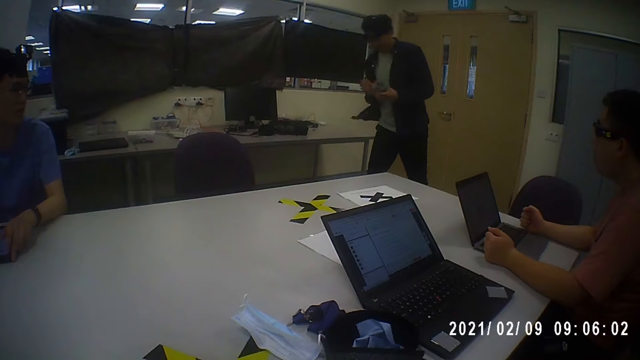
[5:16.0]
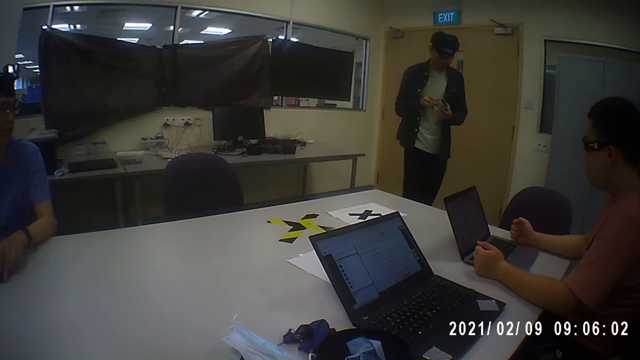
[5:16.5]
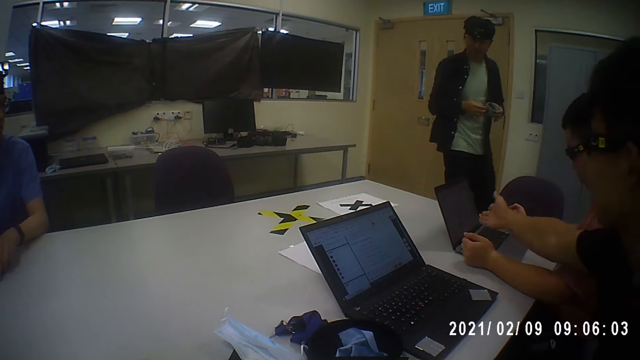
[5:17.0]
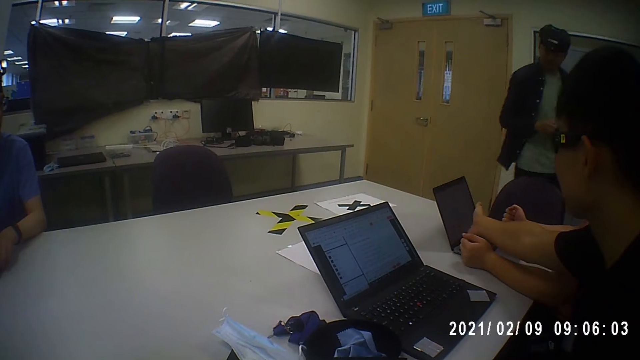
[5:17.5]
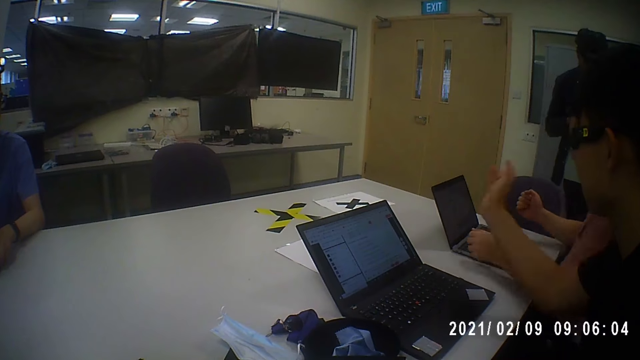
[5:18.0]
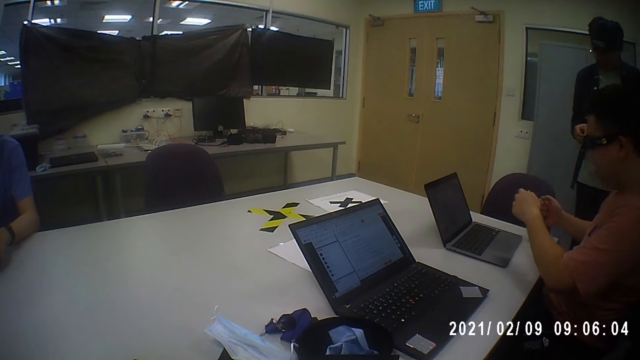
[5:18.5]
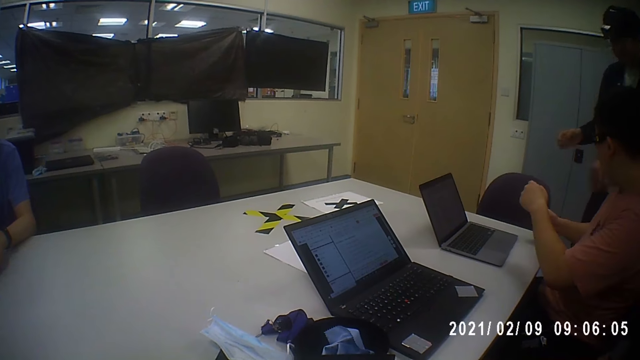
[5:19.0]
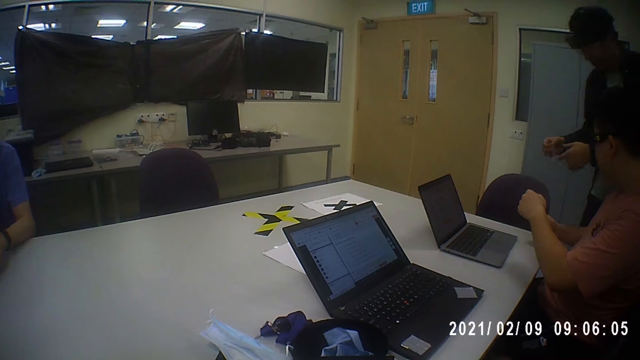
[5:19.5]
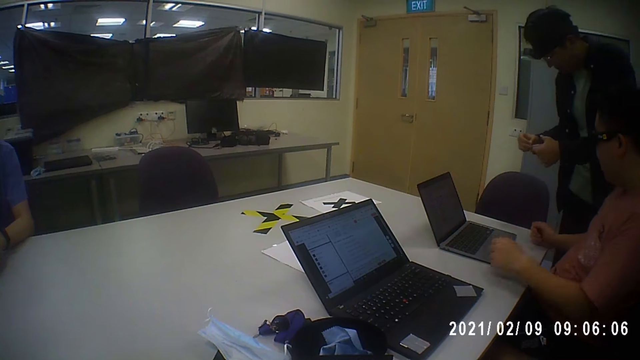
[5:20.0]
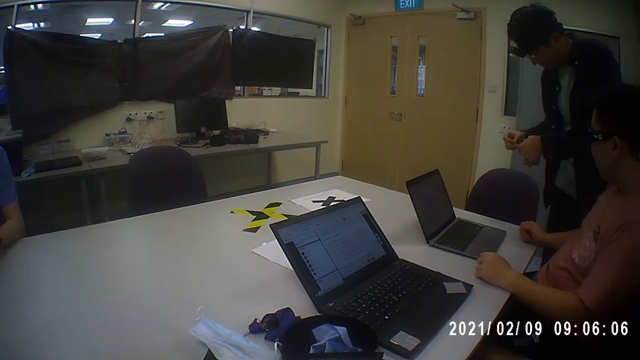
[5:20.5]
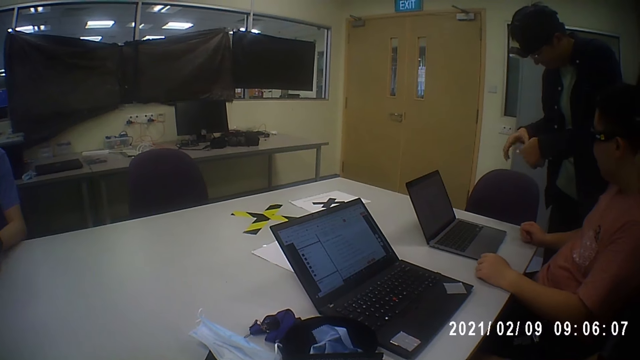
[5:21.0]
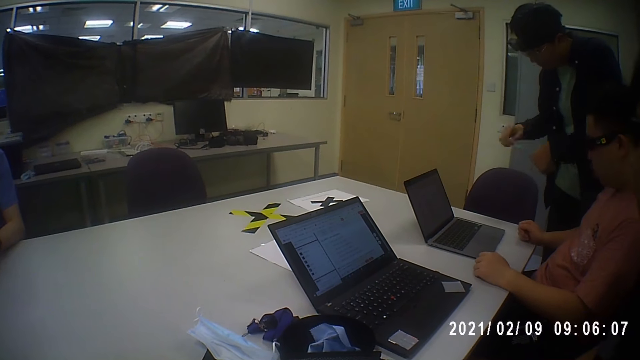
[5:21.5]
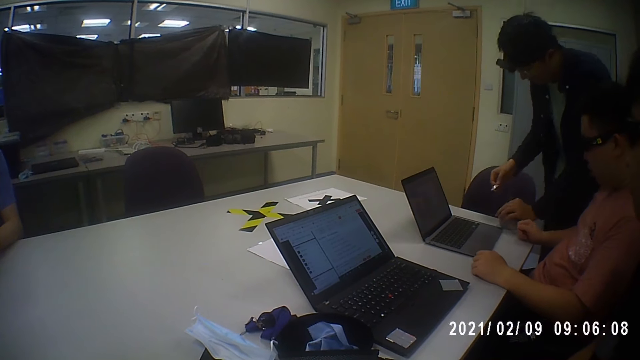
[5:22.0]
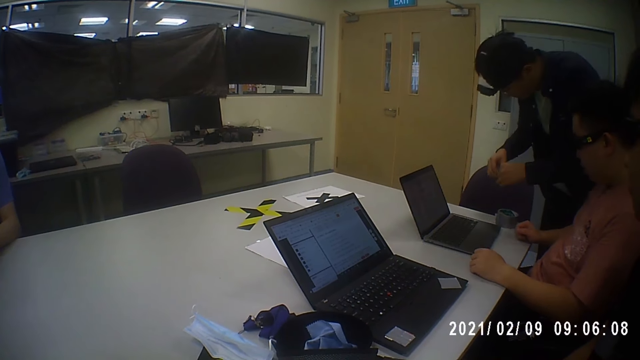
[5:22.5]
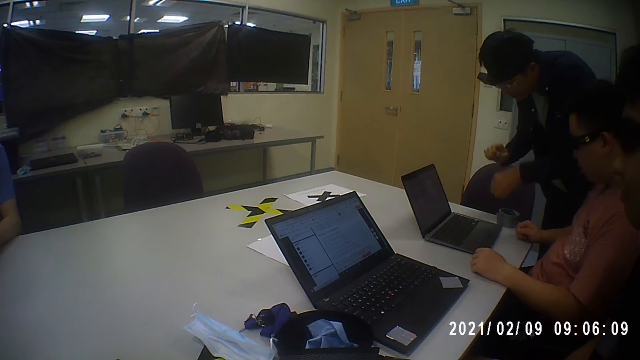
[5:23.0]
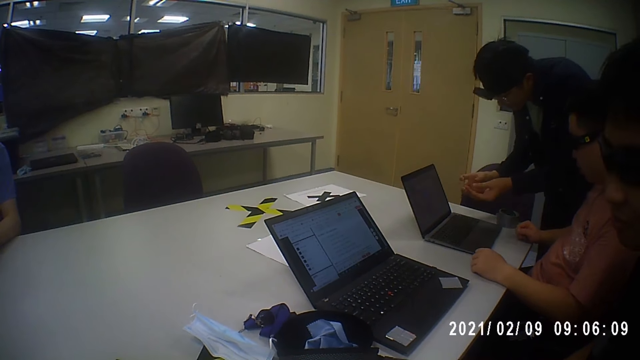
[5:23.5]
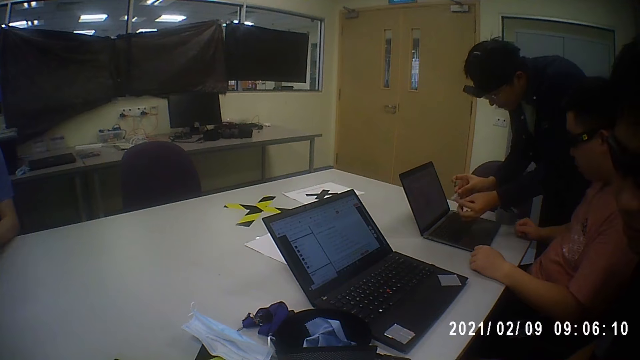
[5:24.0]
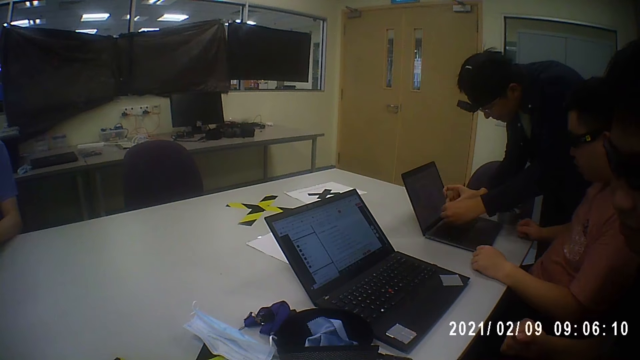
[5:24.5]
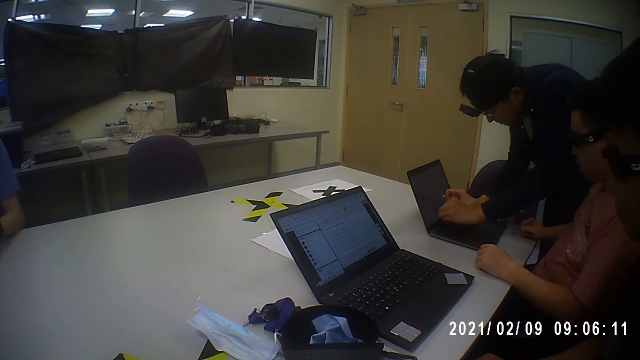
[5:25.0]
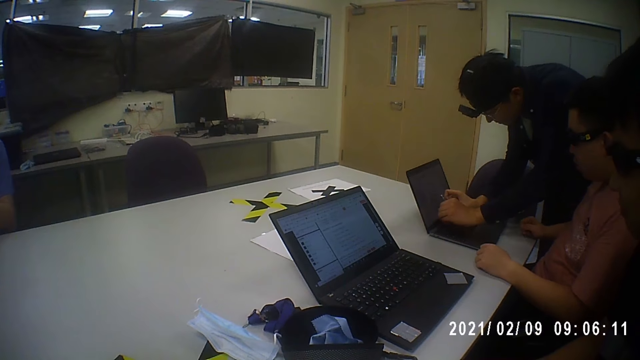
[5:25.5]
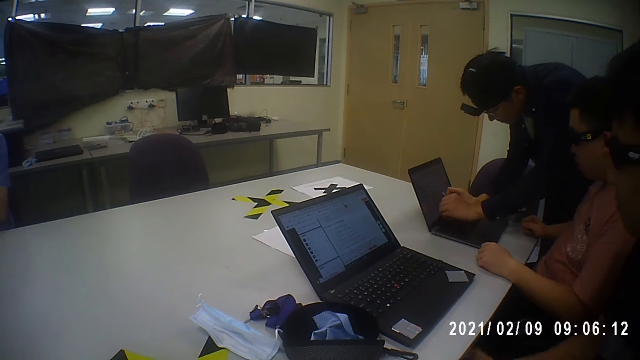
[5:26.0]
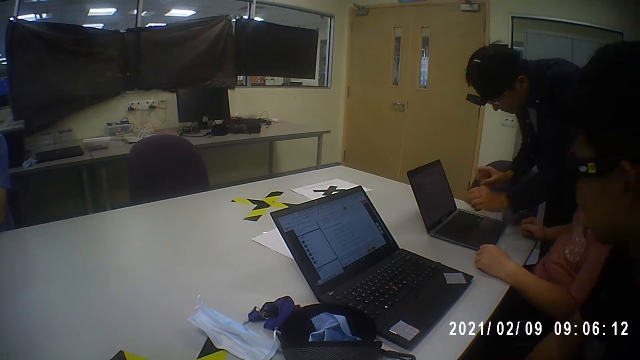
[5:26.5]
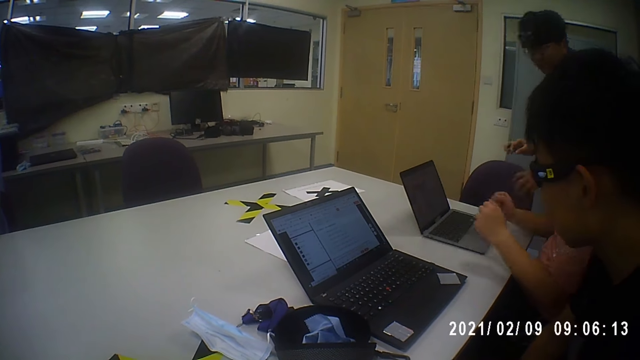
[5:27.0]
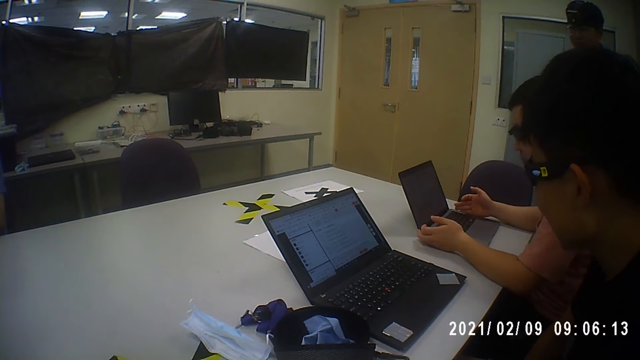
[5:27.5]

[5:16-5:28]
A man picks up a masking tape or cello tape. He moves the cello tape. Another man moves the hand. The first man walks on the floor and cuts the masking tape. A third man moves the hand. The first man places the cello tape on the table. He sticks the tape on a laptop.

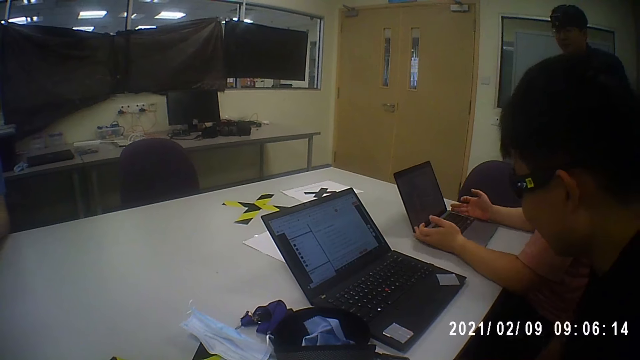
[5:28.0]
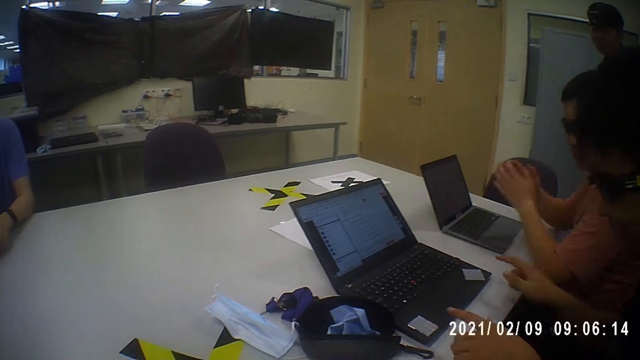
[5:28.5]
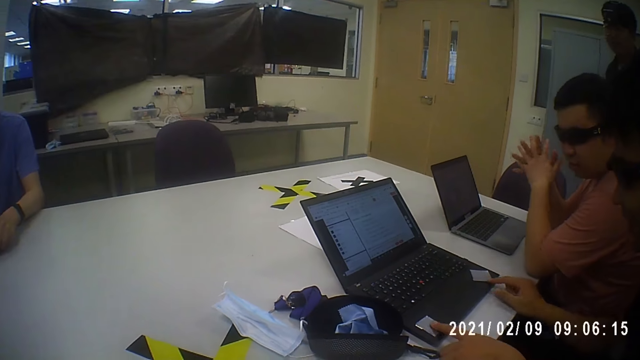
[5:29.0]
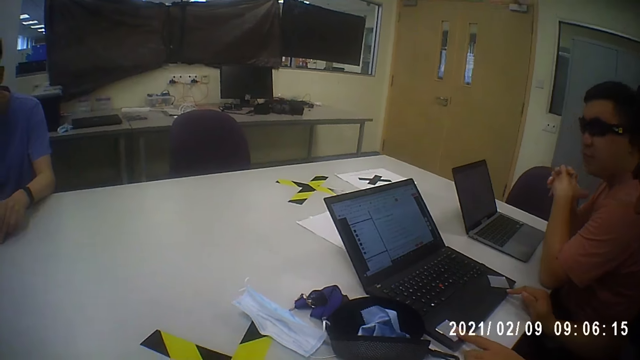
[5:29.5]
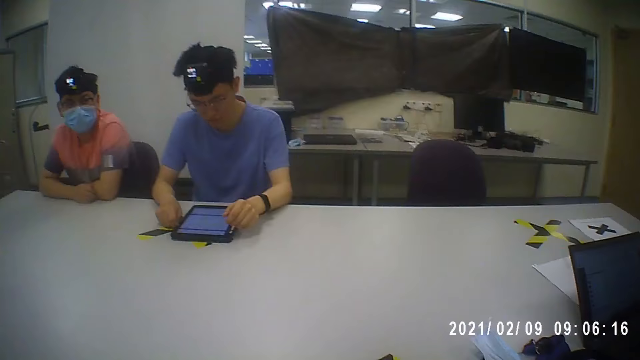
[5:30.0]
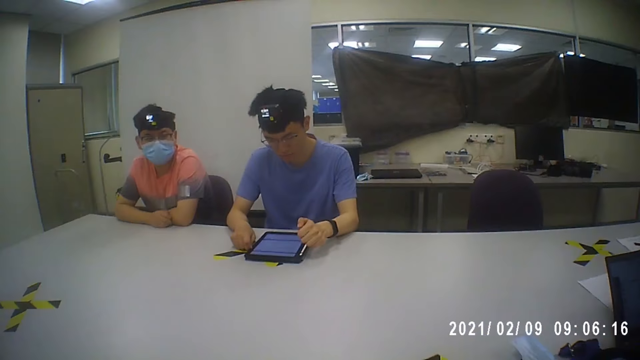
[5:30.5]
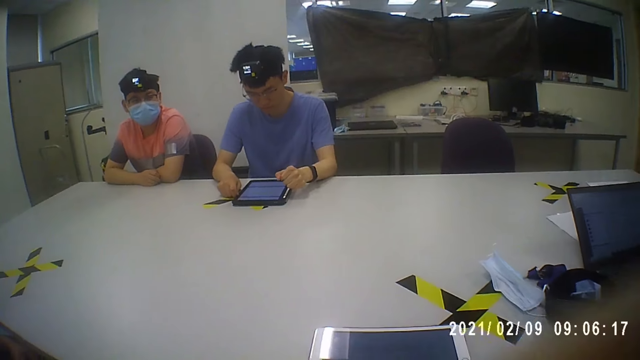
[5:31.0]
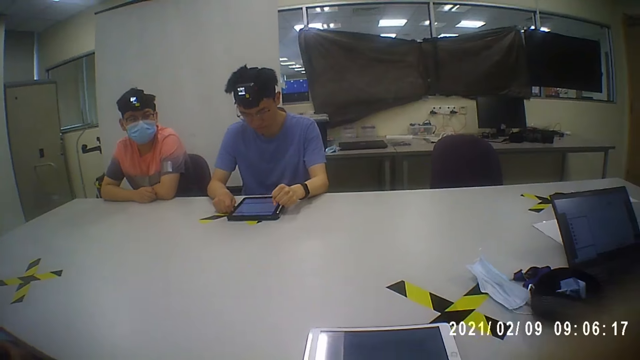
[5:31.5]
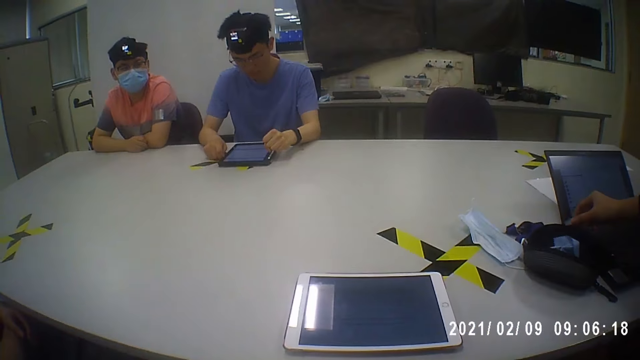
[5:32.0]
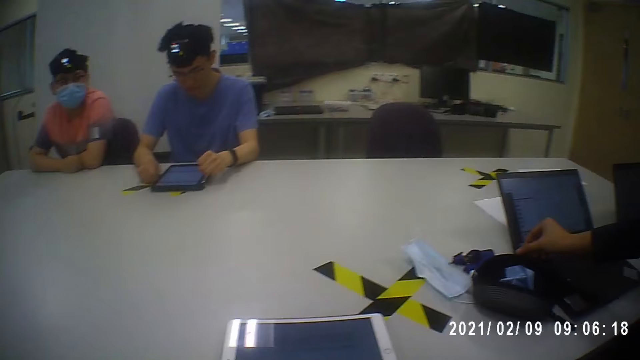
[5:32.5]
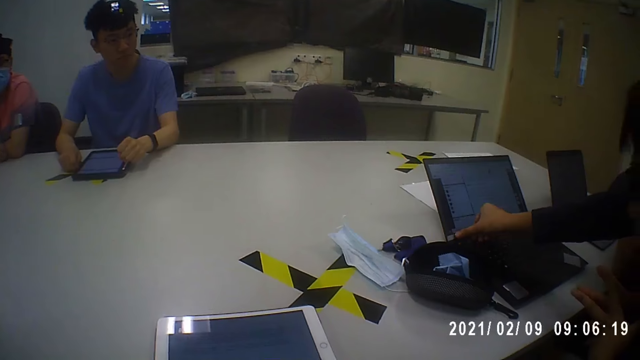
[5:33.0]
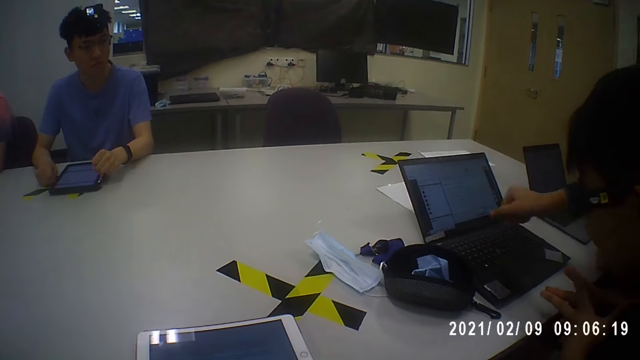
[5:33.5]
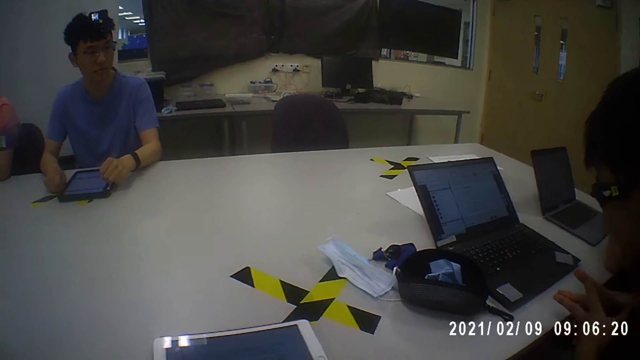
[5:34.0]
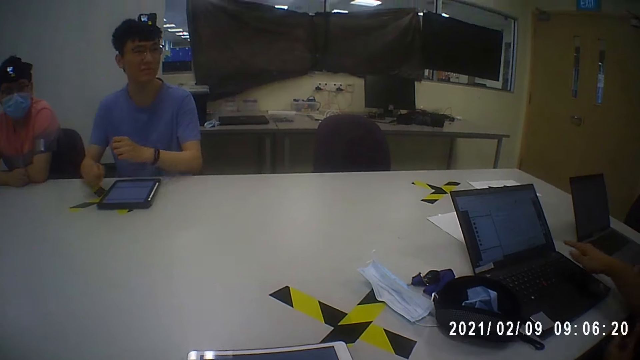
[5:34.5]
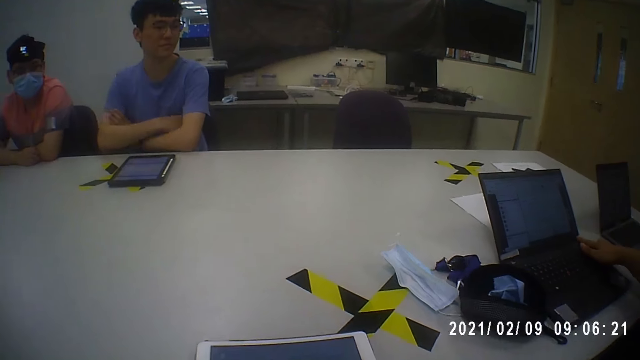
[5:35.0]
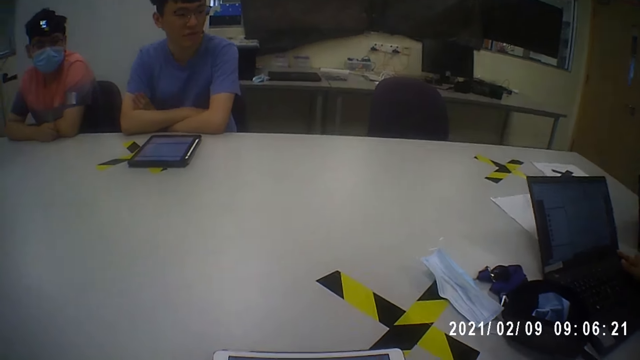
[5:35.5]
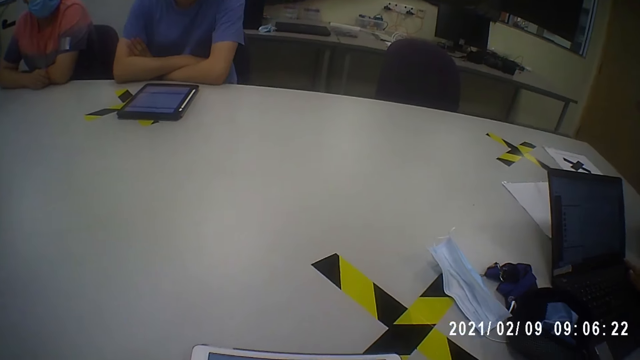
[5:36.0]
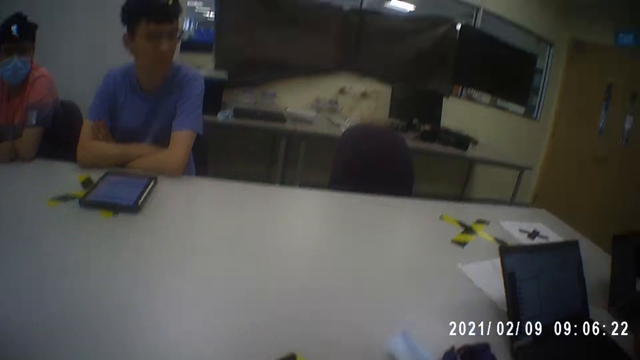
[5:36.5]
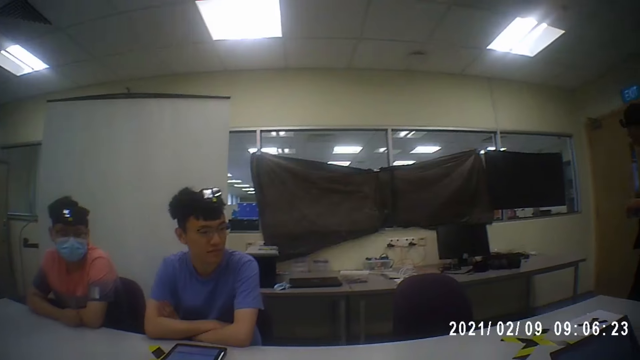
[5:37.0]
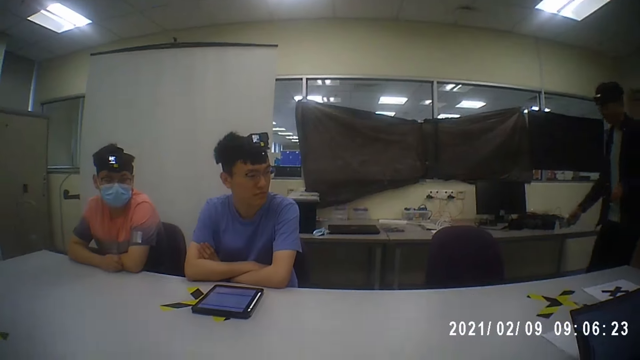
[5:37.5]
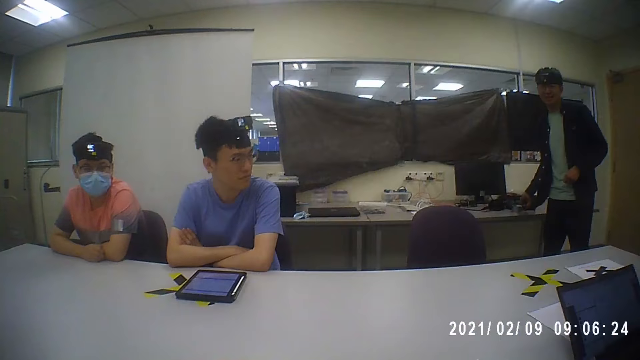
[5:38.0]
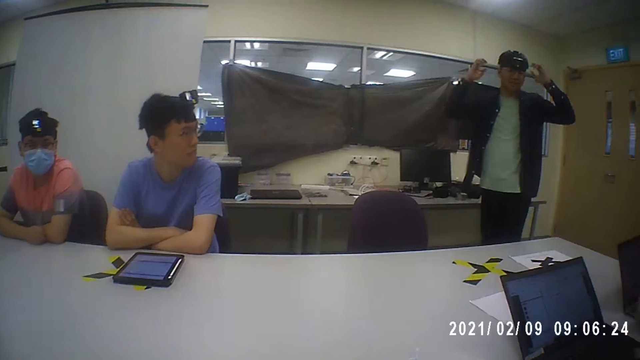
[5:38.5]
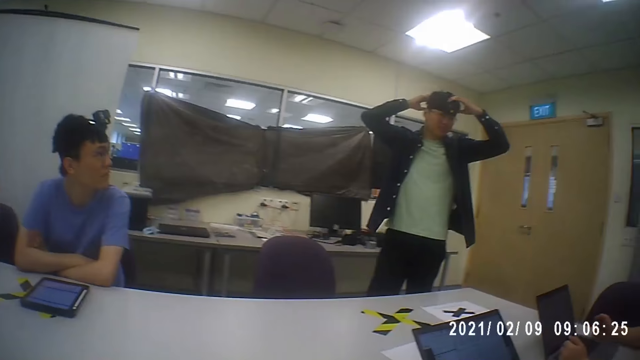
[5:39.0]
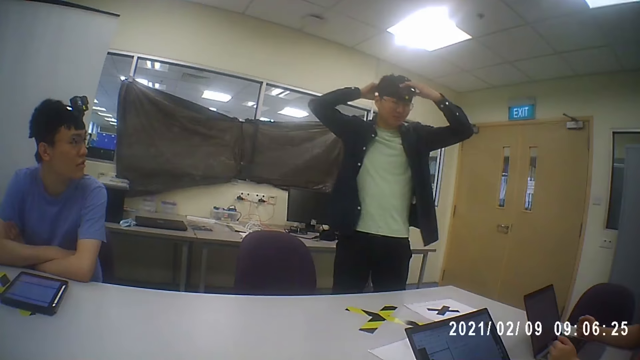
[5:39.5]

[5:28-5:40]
A man moves the laptop. Another man touches the laptop. The camera wearer moves the head. The other man touches the laptop. The first man touches the laptop. The camera wearer looks around the room. A third man places the cello tape on the table. He takes the masking tape on the side table. He touches the head camera.
